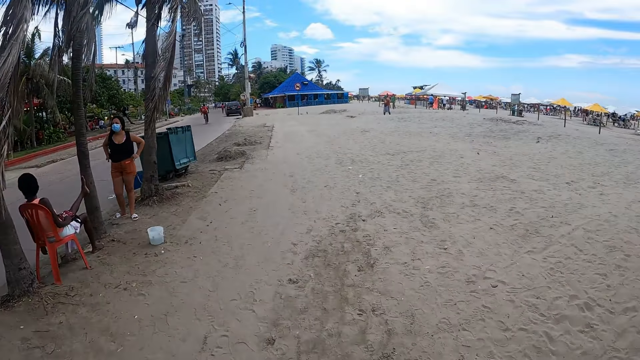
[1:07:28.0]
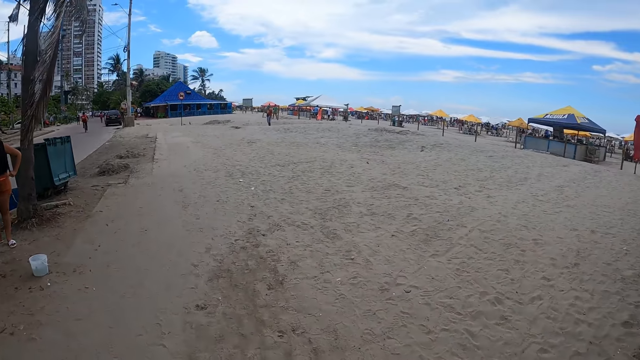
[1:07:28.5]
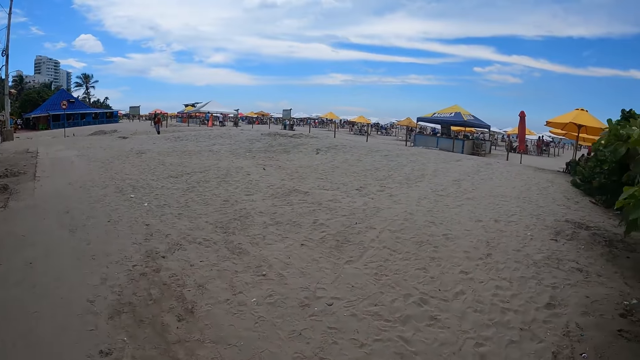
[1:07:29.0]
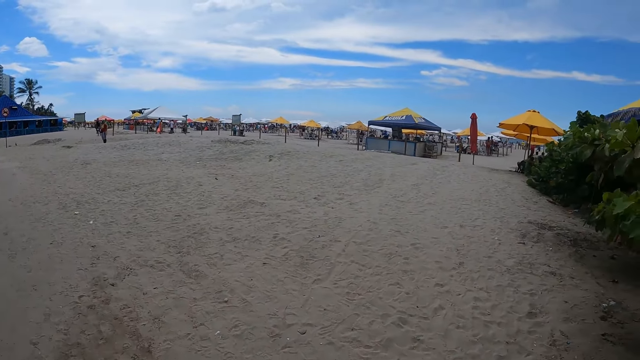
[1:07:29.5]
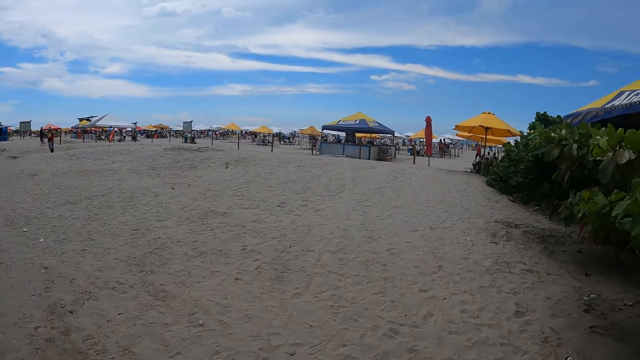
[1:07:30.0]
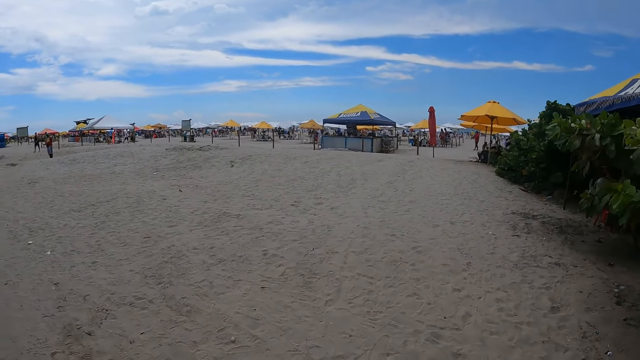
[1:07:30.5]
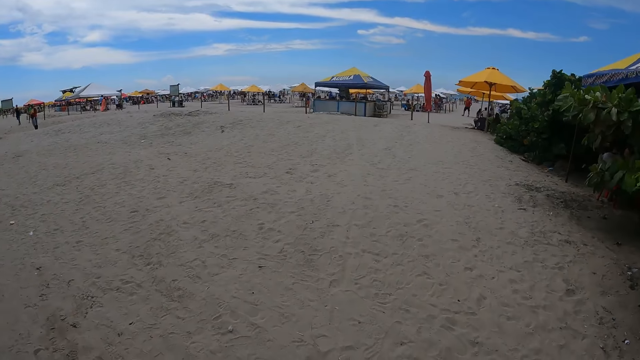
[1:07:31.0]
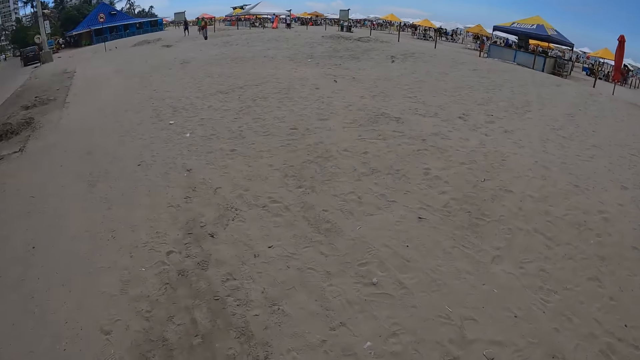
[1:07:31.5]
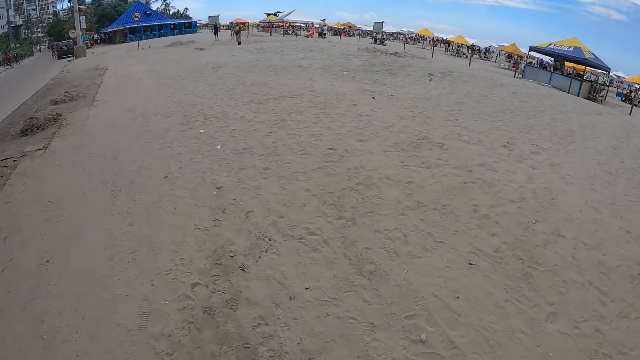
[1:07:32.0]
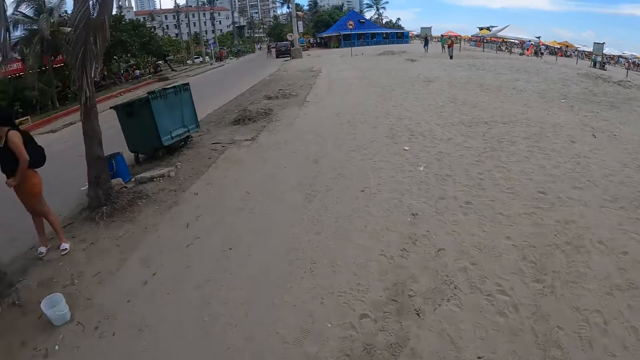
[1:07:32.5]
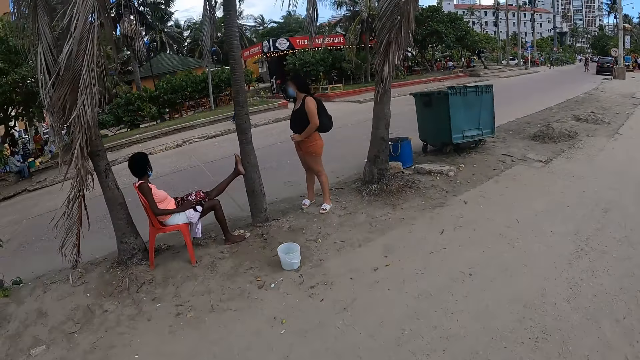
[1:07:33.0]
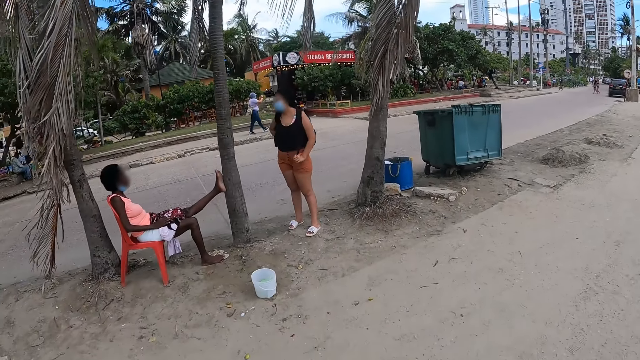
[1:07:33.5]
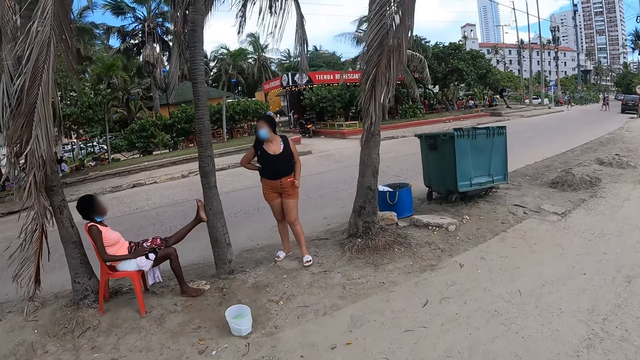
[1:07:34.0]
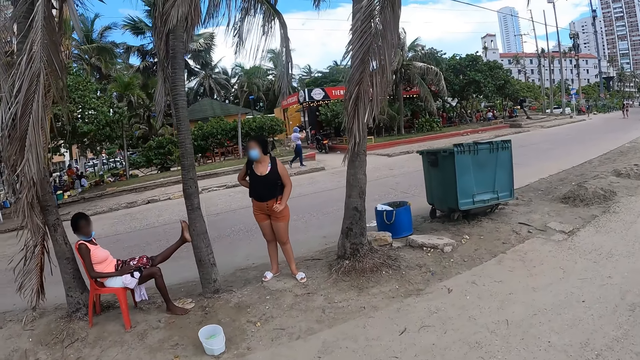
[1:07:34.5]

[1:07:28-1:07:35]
The camera wearer walks on the walkway.

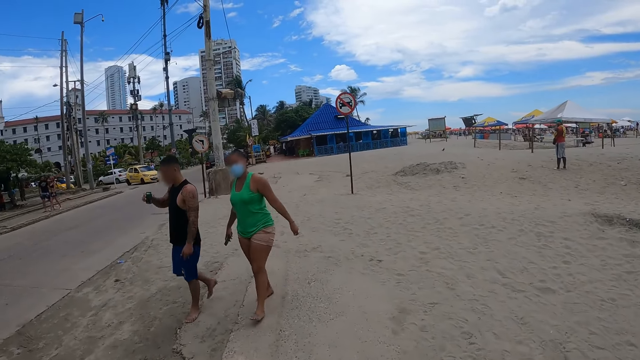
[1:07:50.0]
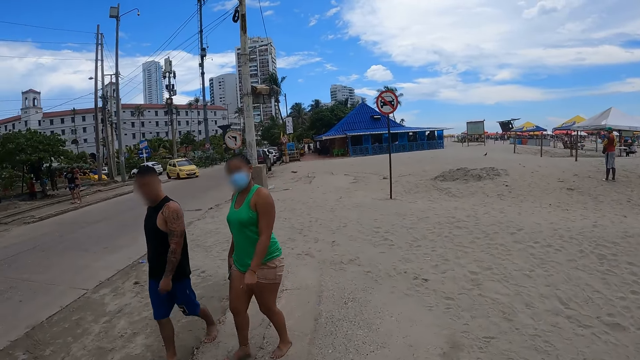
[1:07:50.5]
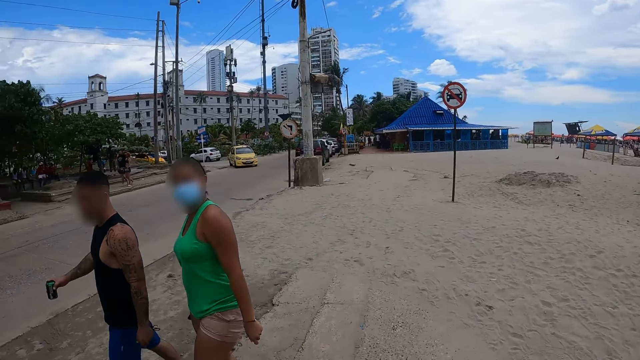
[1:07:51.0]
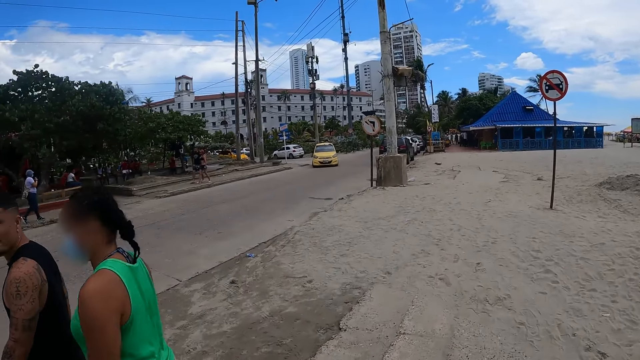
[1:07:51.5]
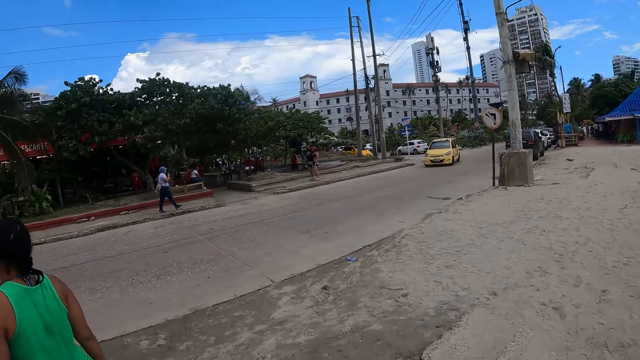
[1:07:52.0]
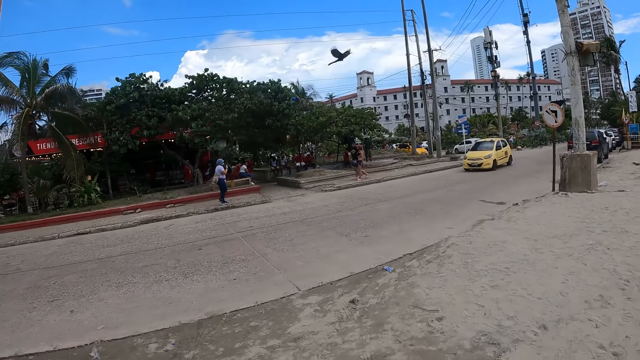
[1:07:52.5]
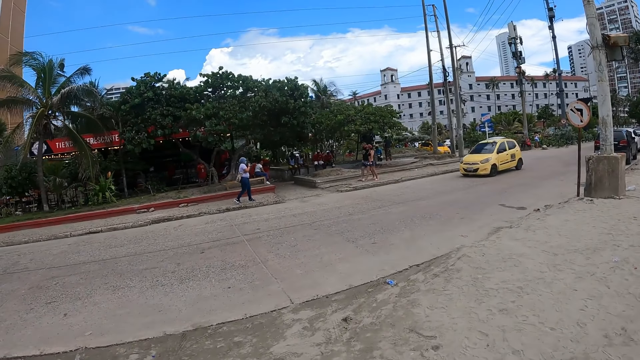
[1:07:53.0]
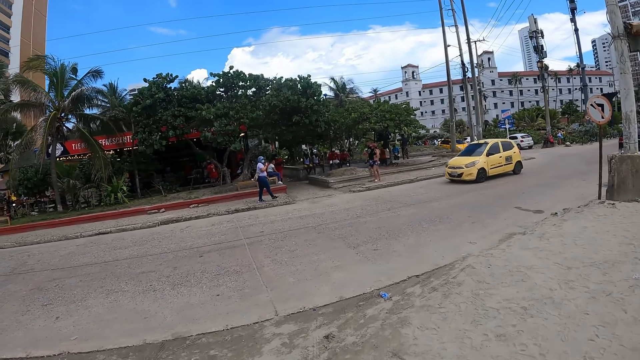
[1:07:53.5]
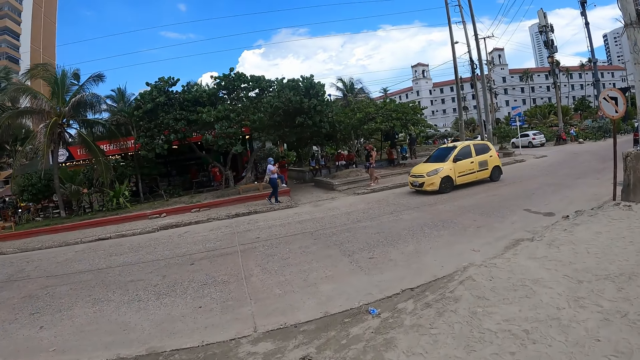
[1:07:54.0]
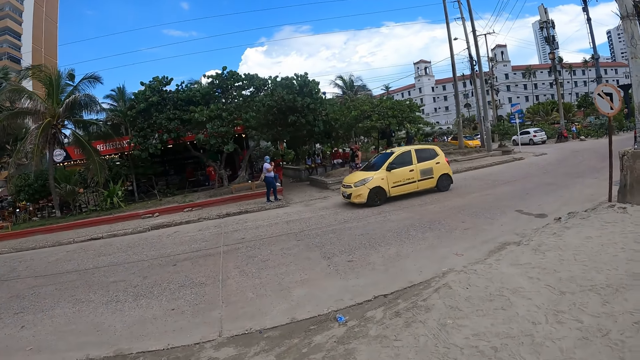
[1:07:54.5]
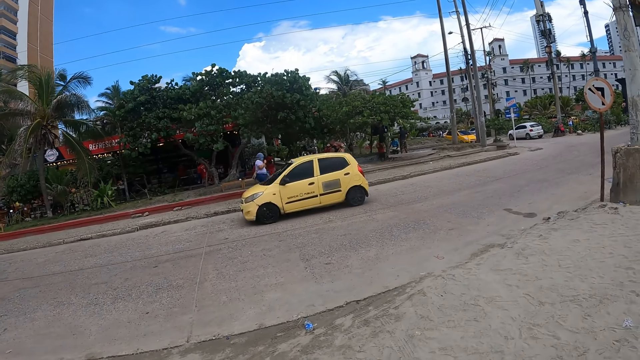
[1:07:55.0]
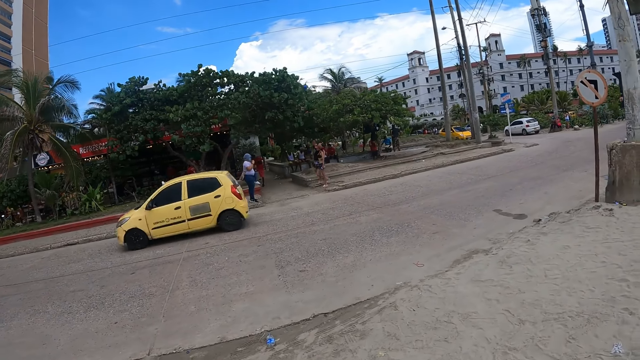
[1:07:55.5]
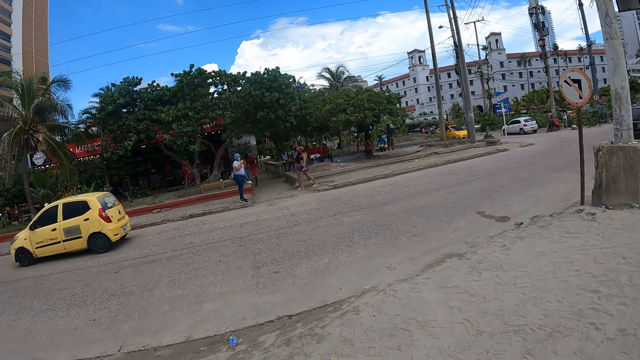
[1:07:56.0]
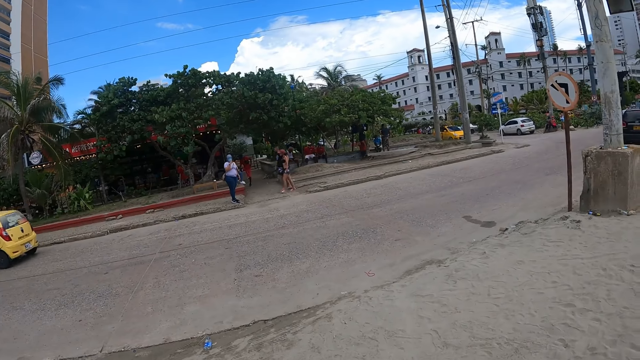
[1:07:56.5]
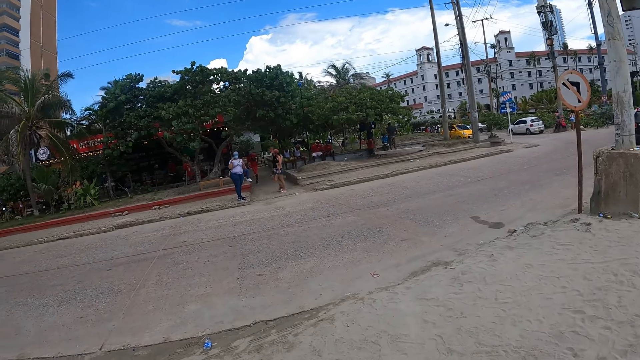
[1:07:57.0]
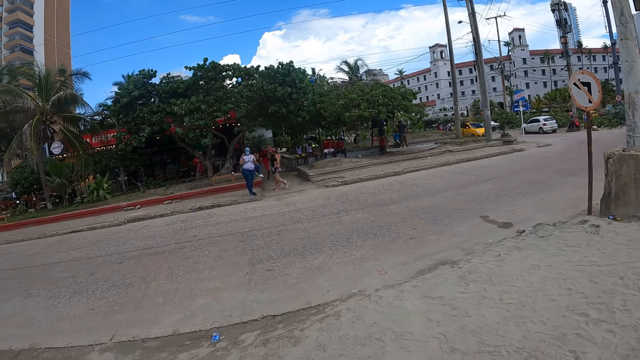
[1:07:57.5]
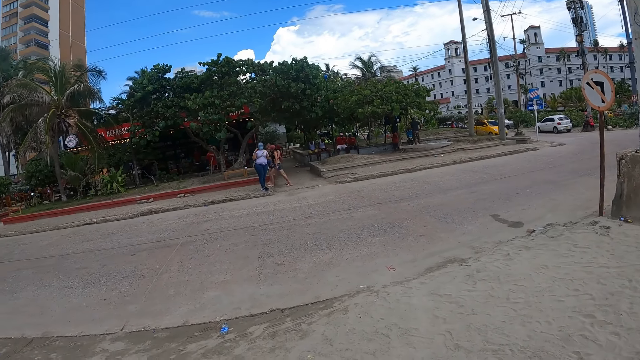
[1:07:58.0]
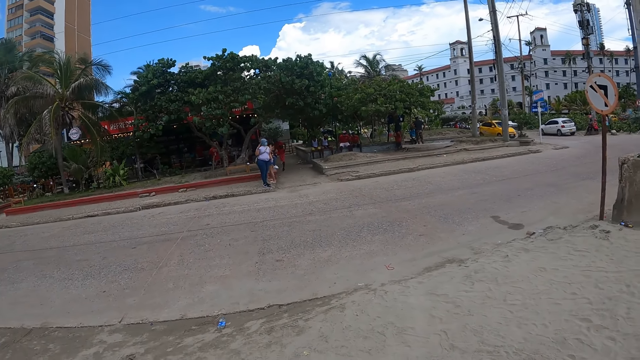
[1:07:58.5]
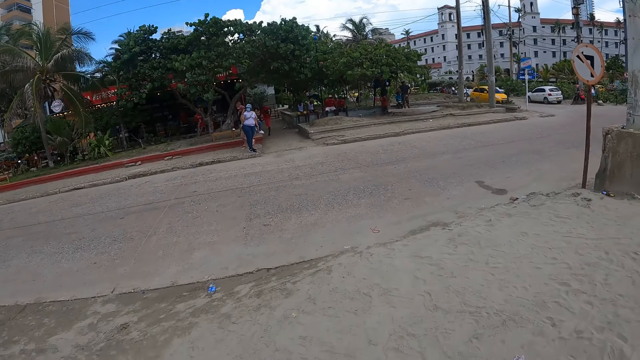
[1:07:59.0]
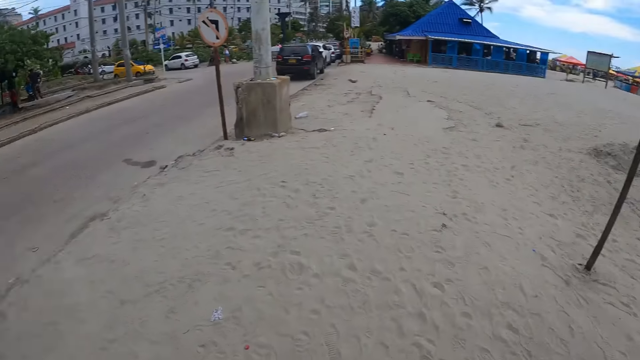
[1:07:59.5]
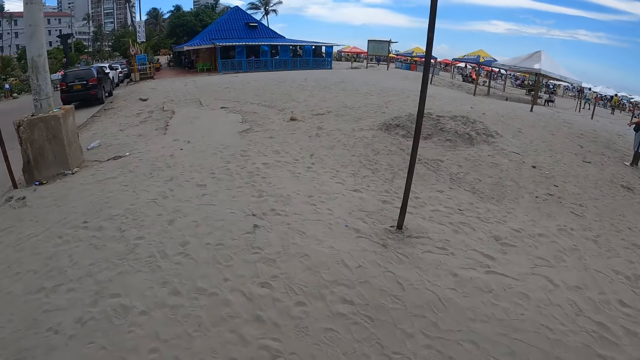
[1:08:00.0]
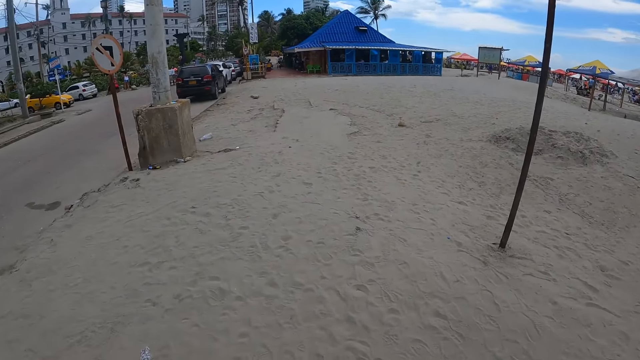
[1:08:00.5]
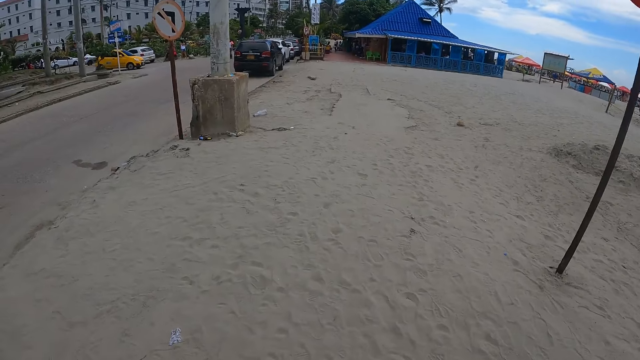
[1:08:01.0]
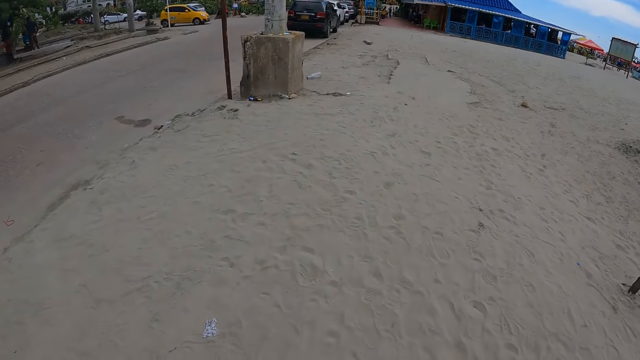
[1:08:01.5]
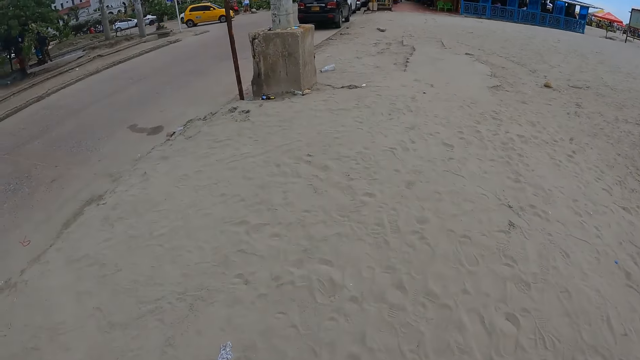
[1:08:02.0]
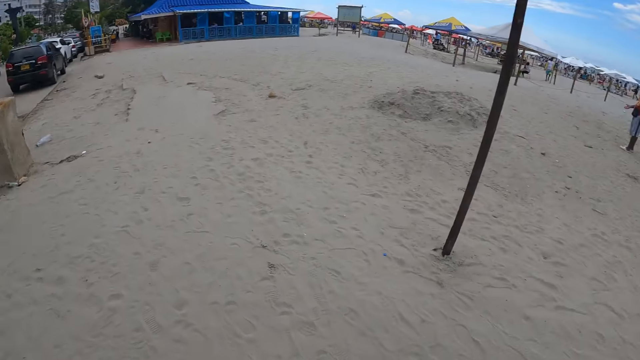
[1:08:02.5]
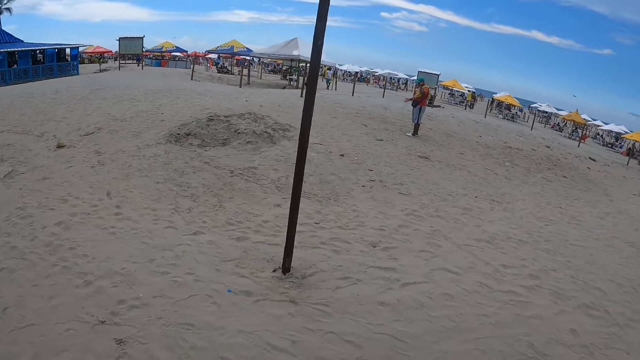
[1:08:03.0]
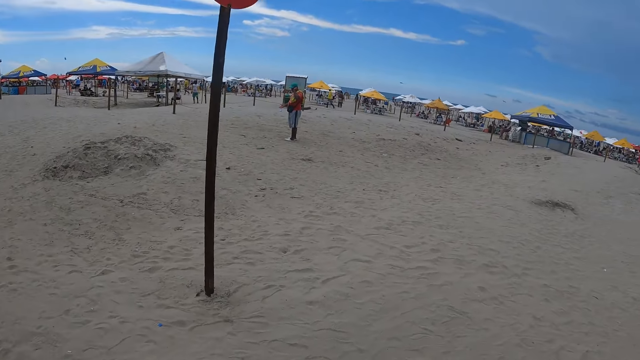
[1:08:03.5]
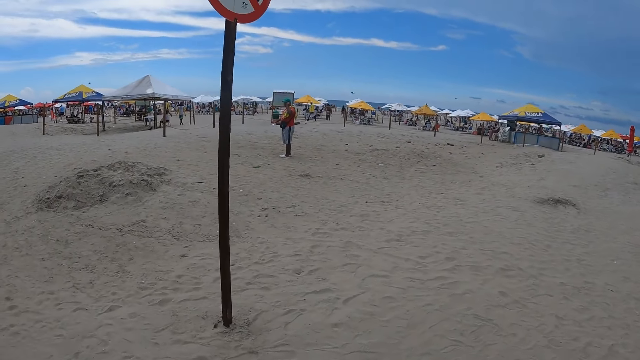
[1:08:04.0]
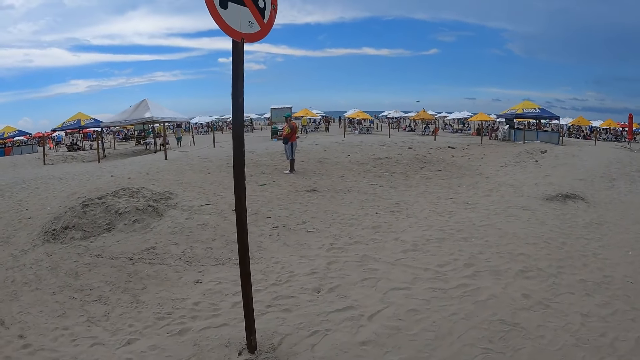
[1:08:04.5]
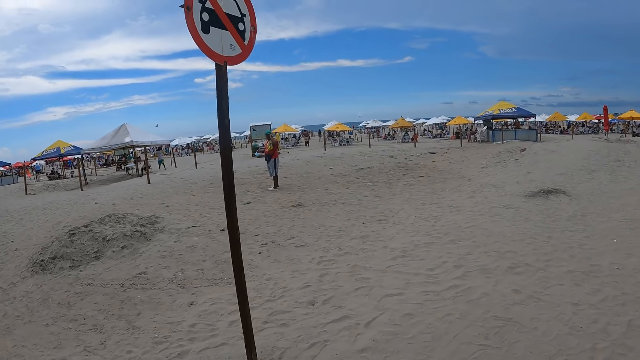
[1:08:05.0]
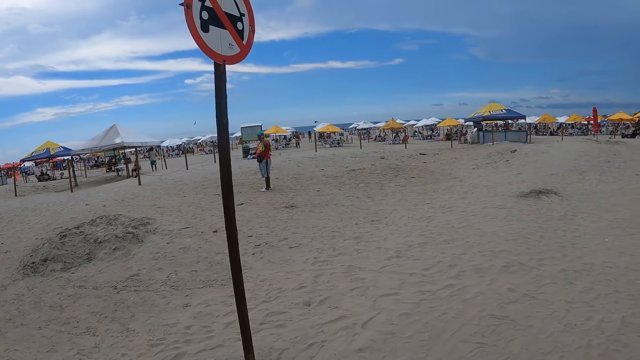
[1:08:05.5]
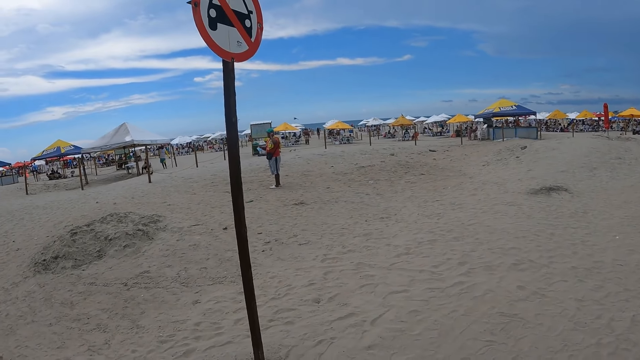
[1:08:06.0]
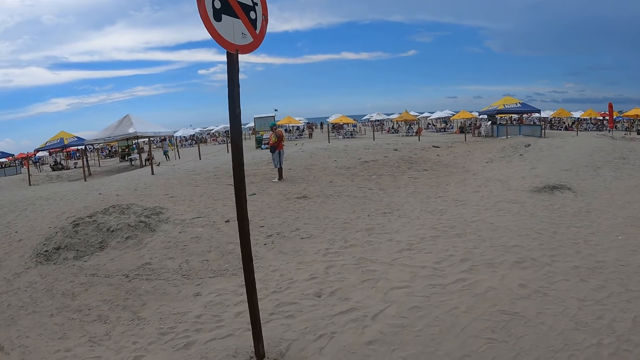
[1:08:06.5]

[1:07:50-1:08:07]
A woman walks forward. The camera wearer looks around the road. The woman looks at the camera wearer. The camera wearer looks at the woman. The woman gestures at the camera wearer. The woman looks around the road. The camera wearer looks around the beach. They walk around.
